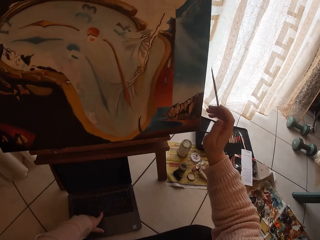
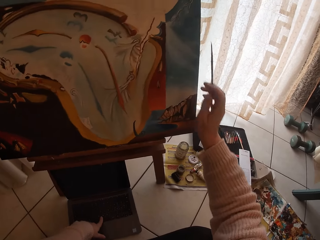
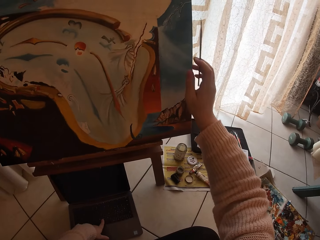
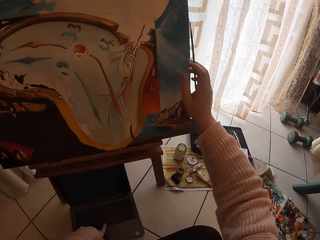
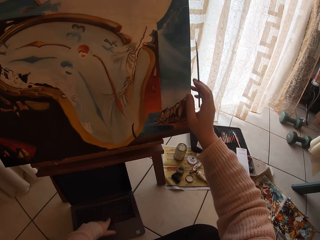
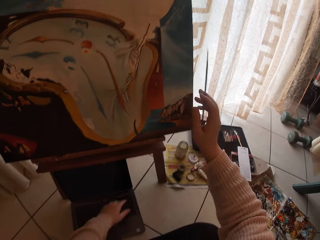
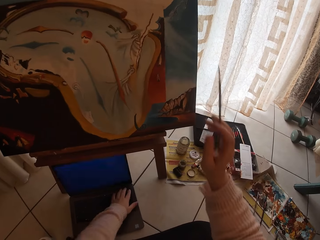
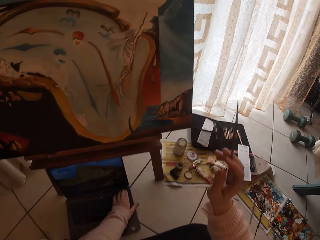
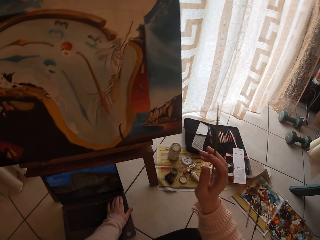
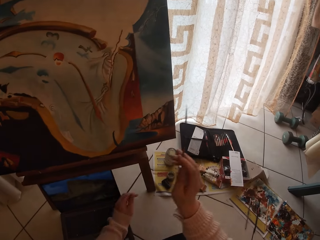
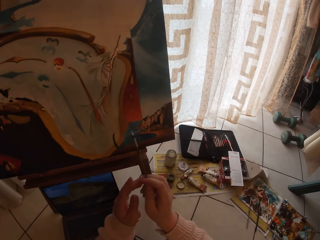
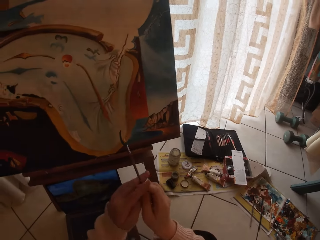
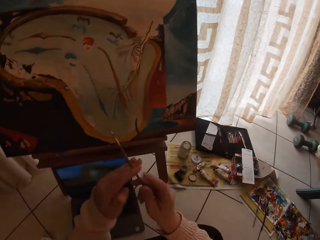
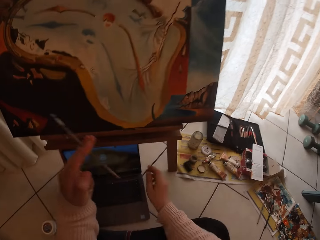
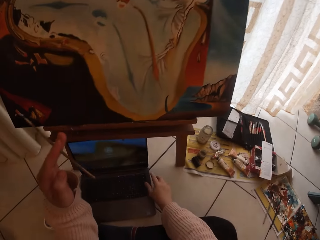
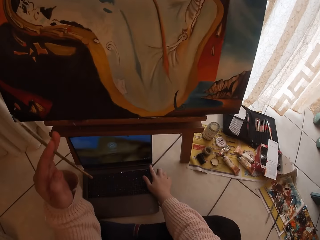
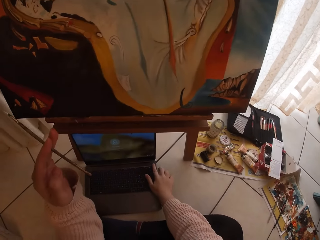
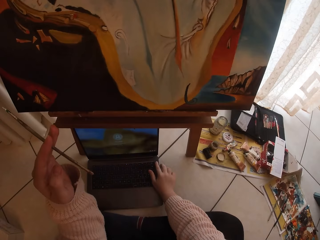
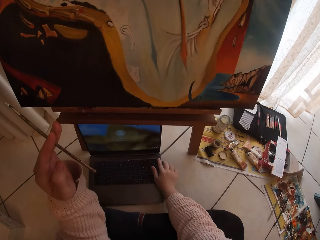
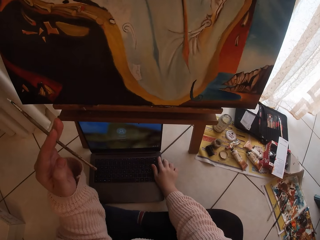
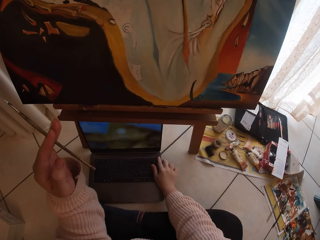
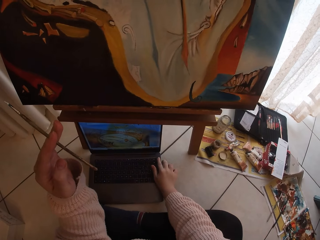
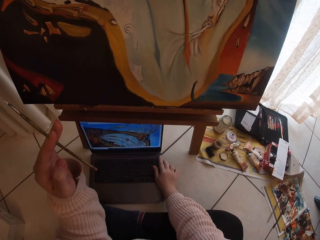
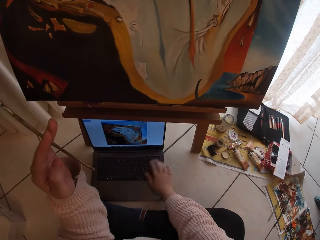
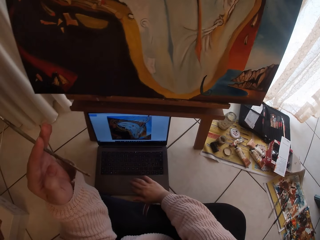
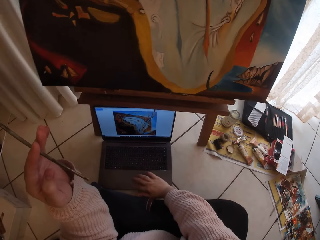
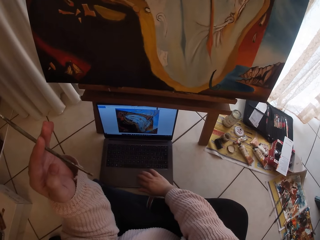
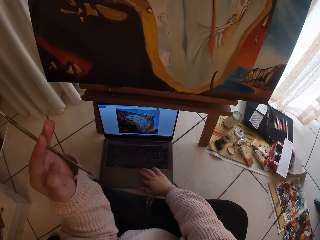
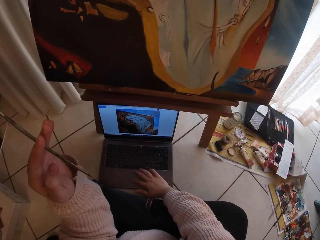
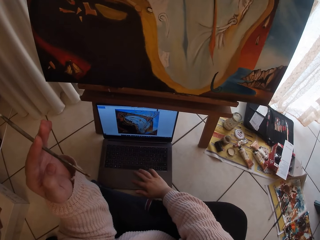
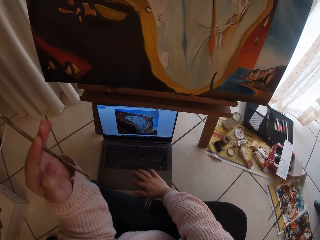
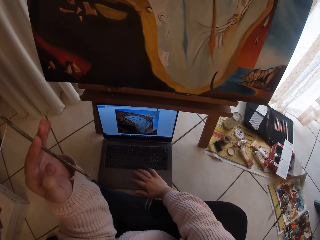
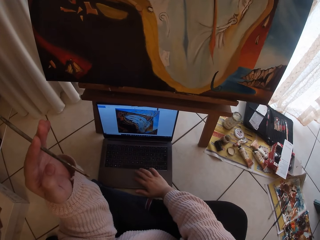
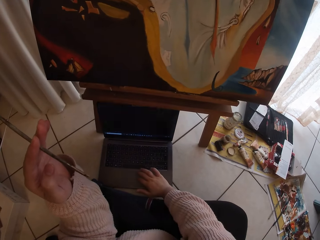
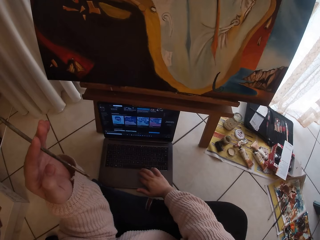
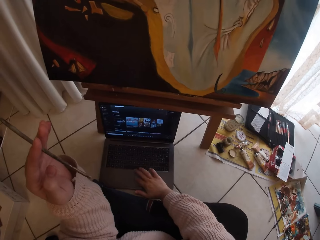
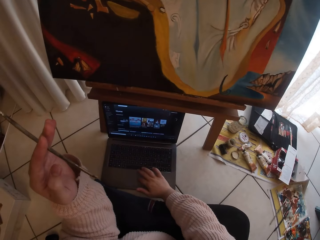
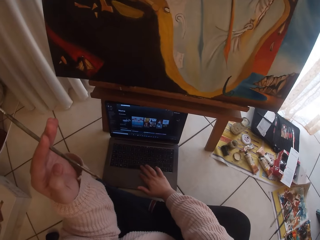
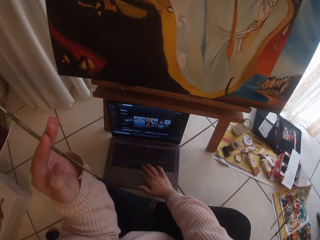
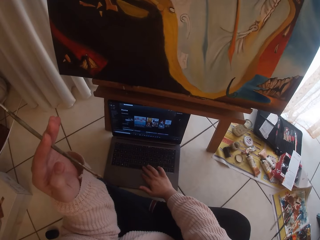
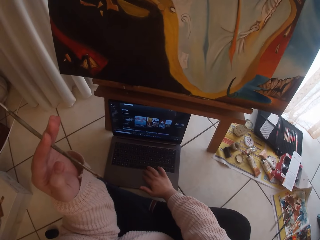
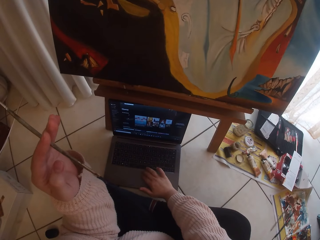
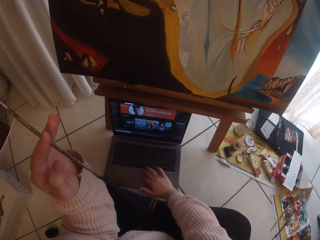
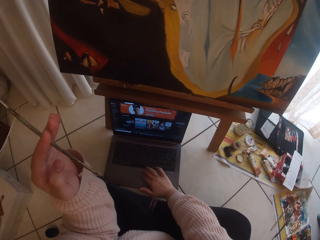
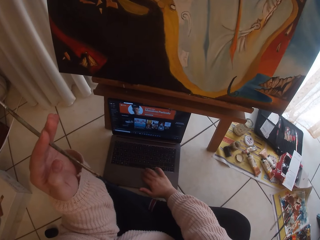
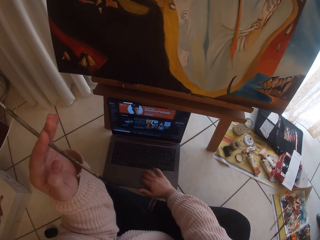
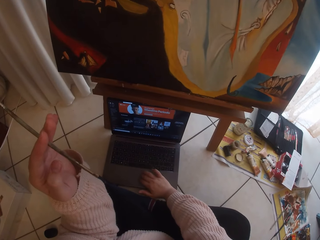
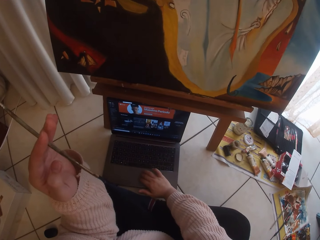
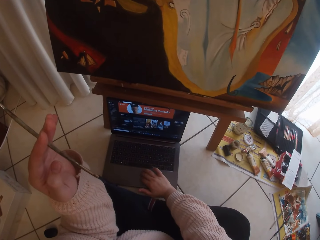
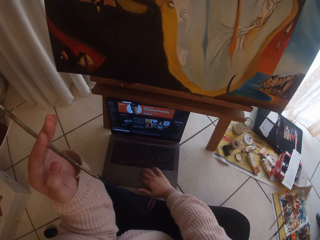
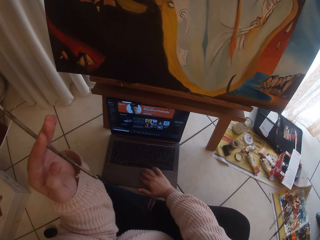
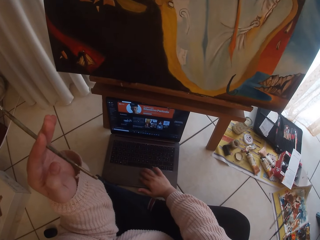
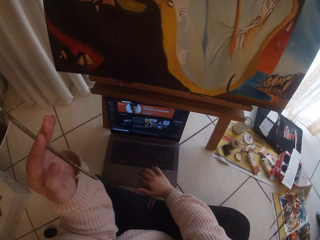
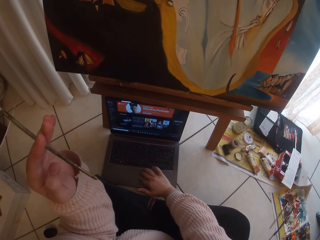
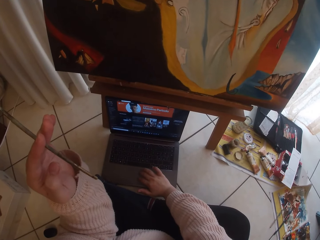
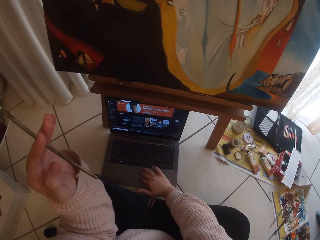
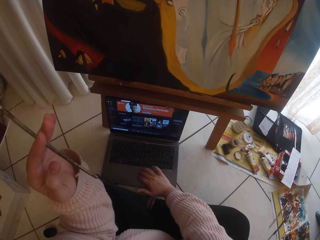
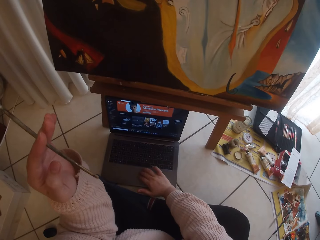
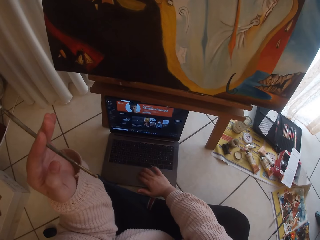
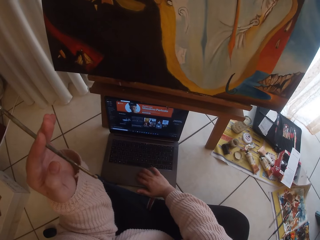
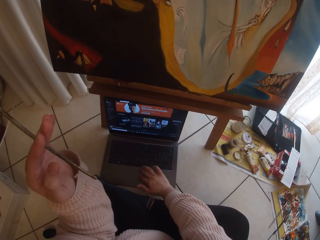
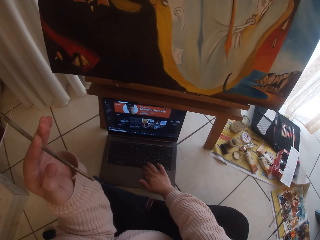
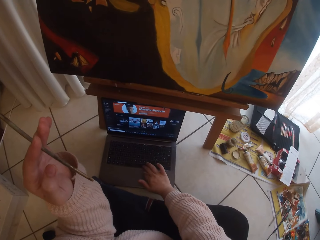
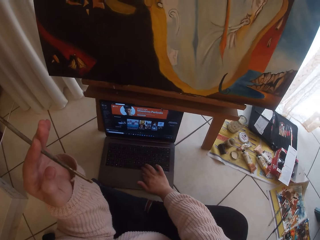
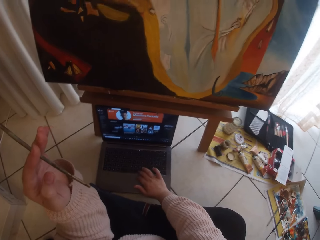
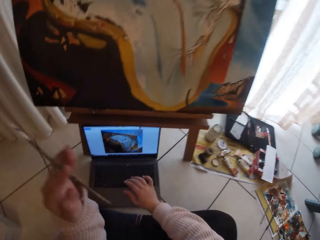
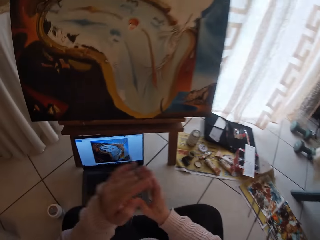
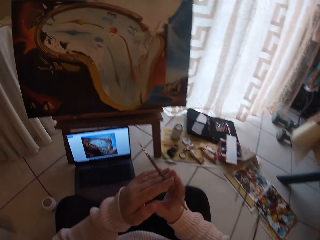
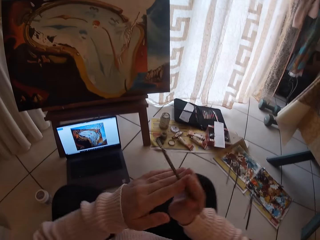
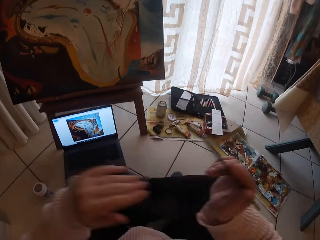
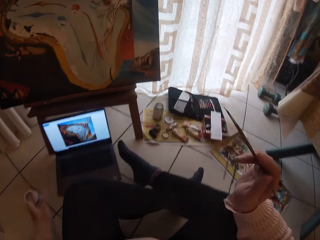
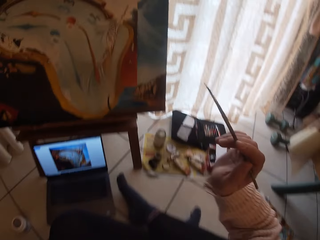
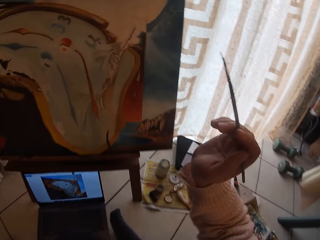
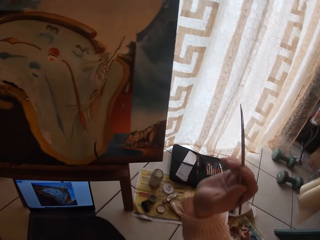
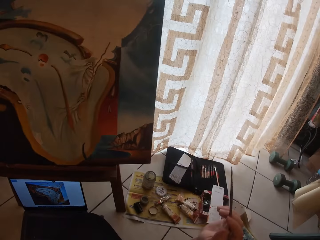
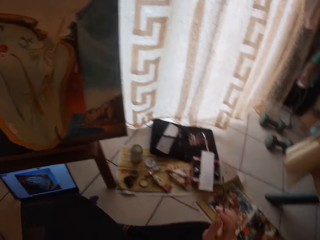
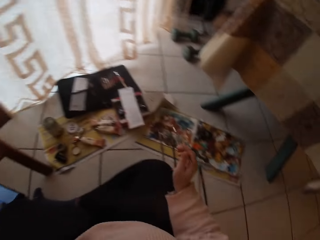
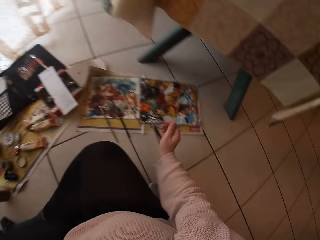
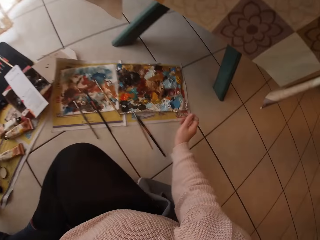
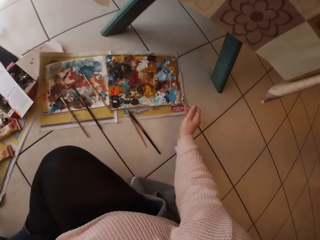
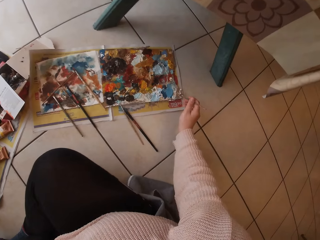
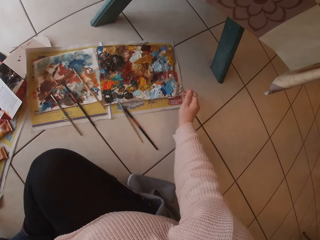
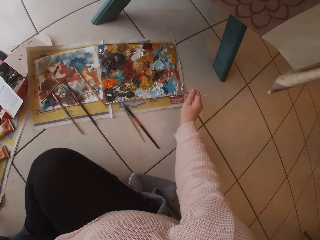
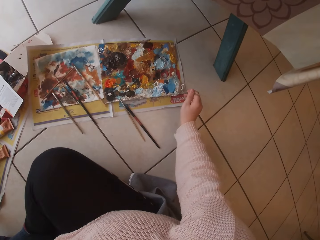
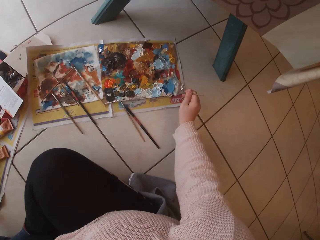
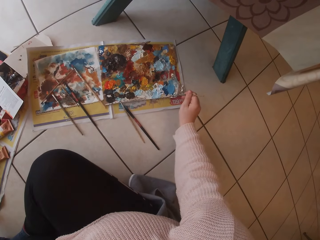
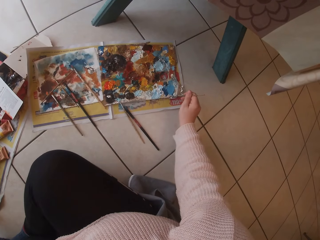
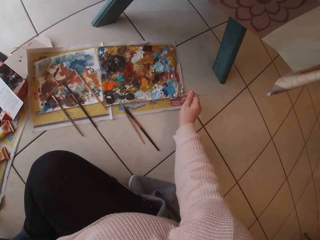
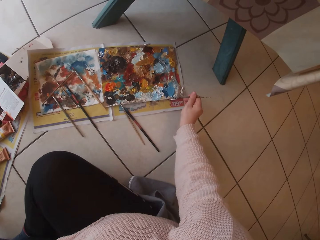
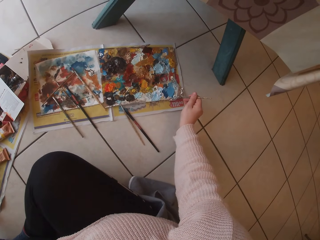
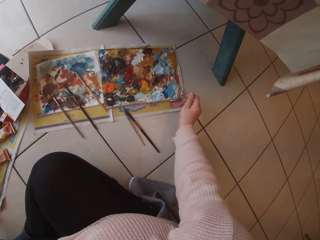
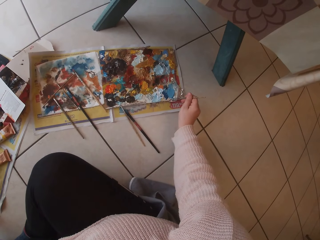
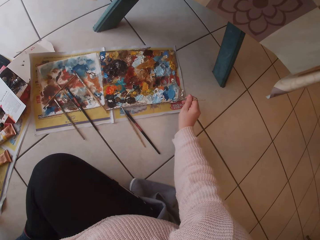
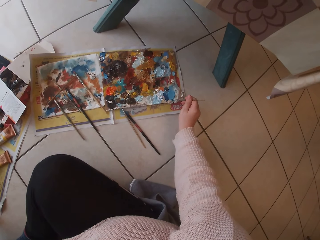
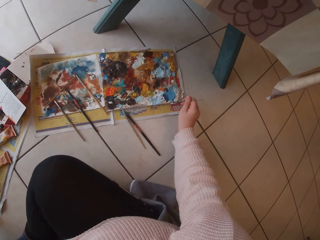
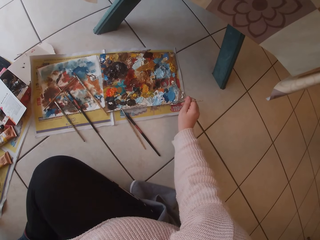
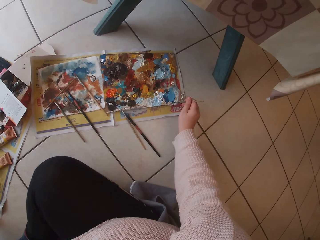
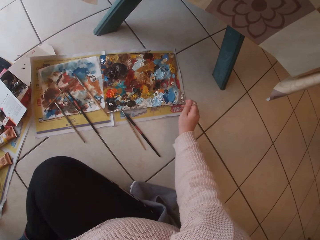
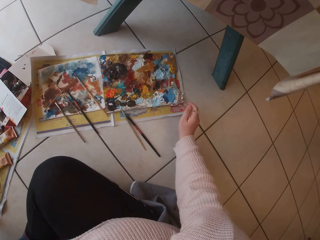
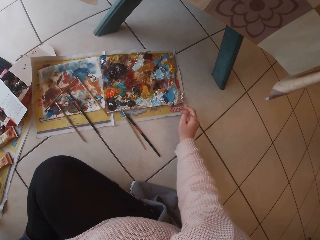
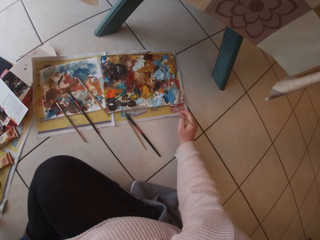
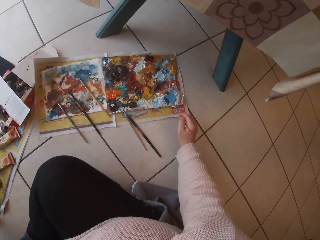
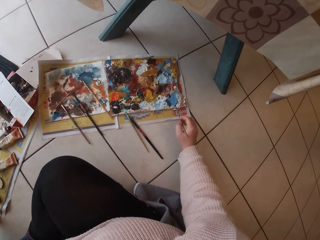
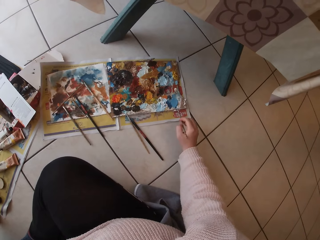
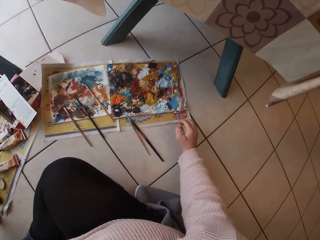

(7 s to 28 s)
The camera wearer holds the brush with both hands. She passes the paintbrush from her right hand to her left hand. She uses the laptop on the ground with her right hand. She holds the brush with both hands. She passes the paintbrush from her left hand to her right hand. She scoops paint from a pallet on the ground with the paintbrush in her right hand.
